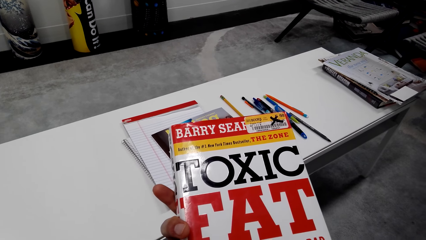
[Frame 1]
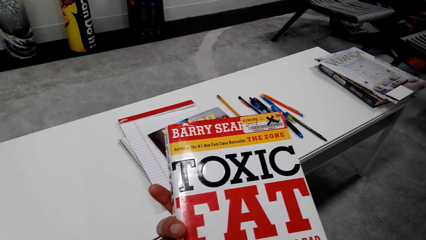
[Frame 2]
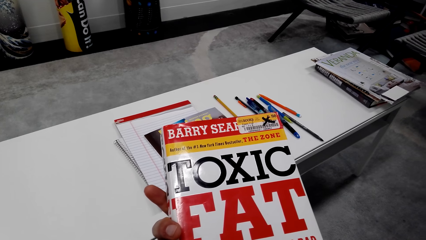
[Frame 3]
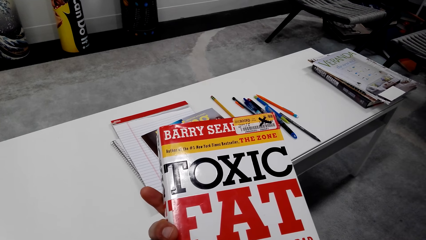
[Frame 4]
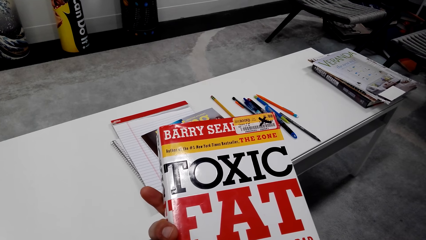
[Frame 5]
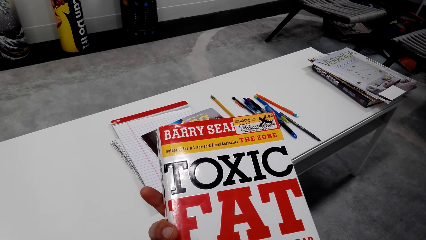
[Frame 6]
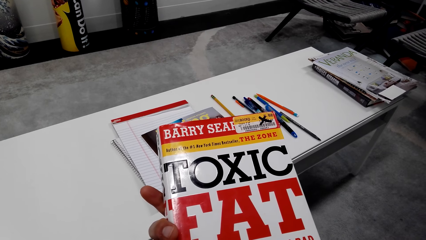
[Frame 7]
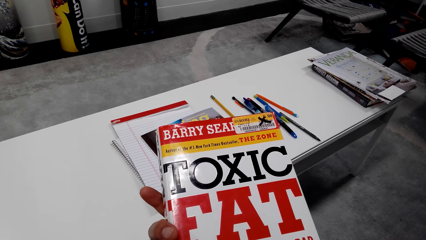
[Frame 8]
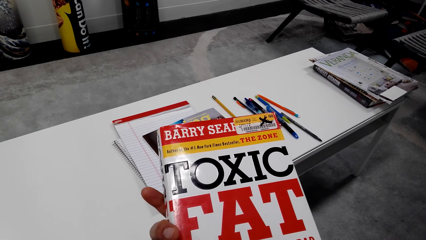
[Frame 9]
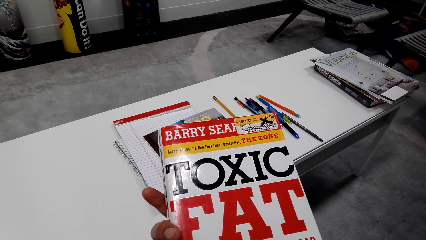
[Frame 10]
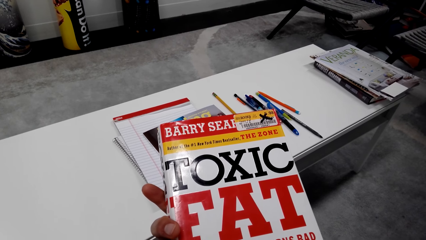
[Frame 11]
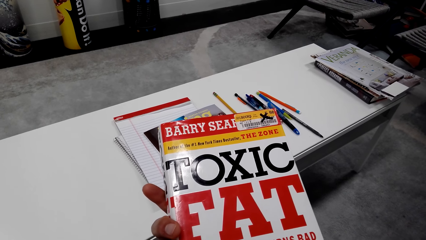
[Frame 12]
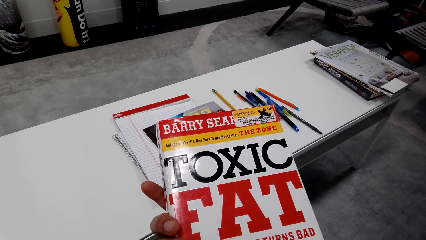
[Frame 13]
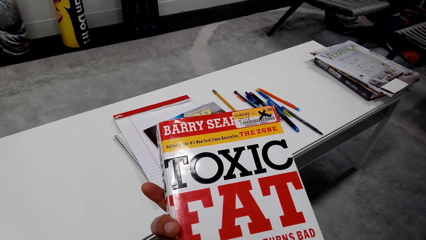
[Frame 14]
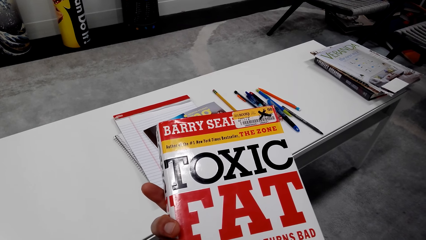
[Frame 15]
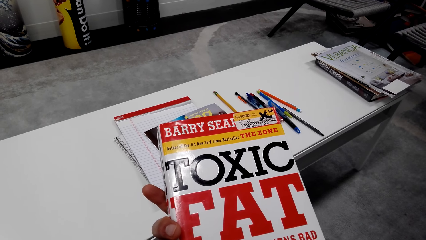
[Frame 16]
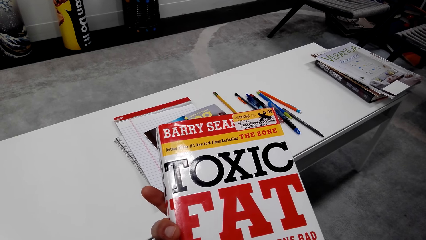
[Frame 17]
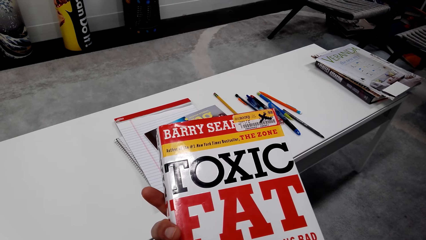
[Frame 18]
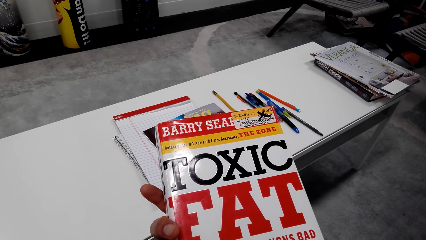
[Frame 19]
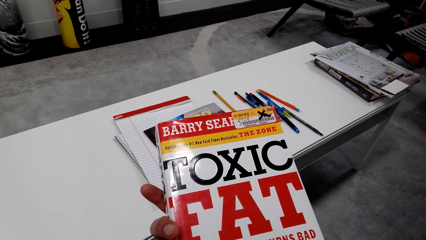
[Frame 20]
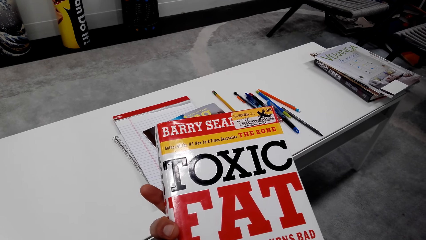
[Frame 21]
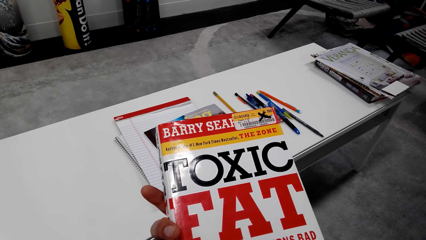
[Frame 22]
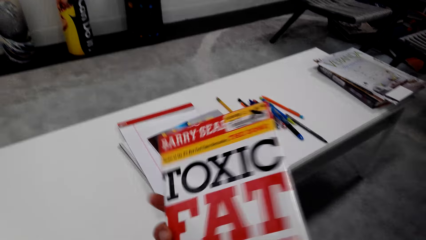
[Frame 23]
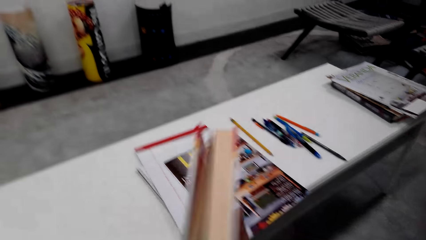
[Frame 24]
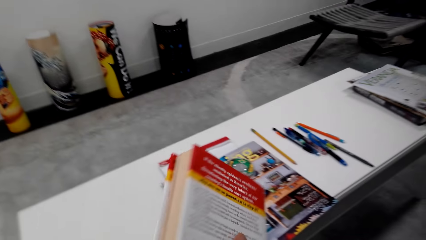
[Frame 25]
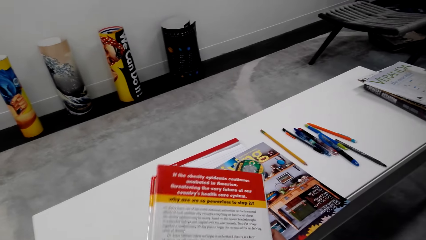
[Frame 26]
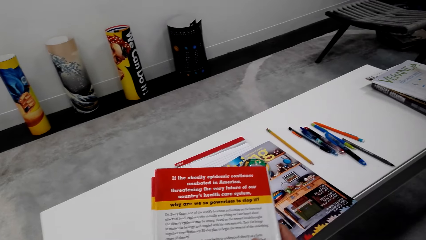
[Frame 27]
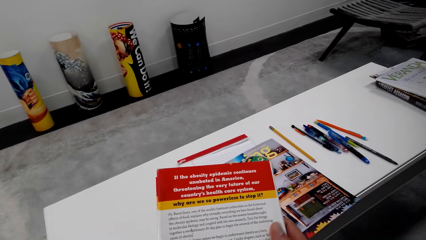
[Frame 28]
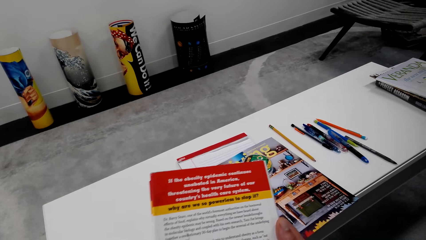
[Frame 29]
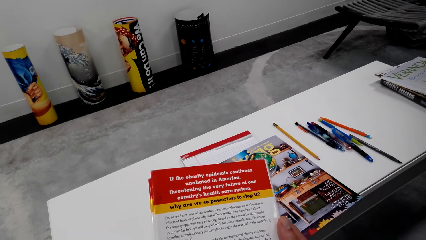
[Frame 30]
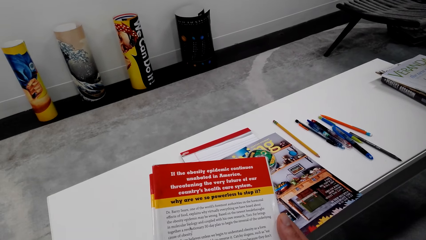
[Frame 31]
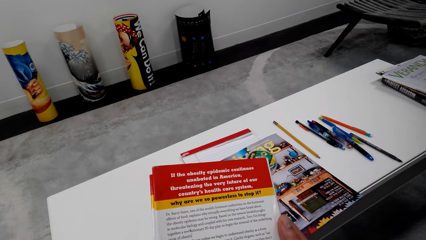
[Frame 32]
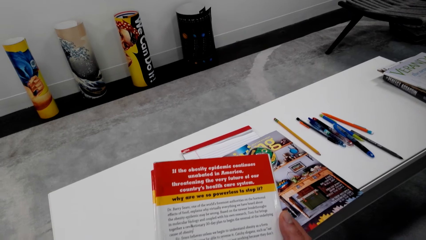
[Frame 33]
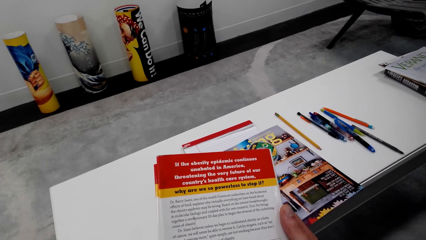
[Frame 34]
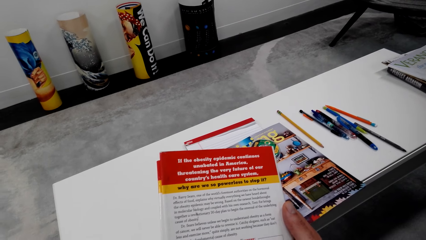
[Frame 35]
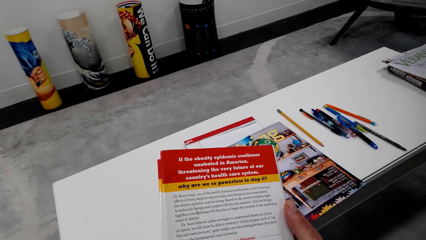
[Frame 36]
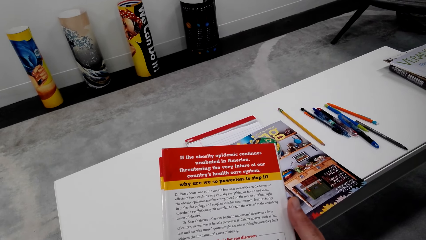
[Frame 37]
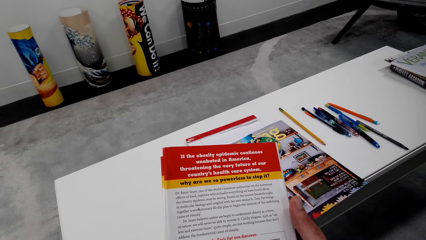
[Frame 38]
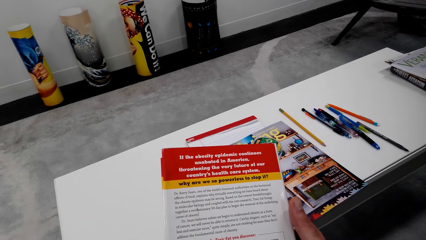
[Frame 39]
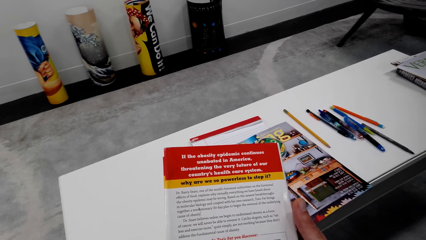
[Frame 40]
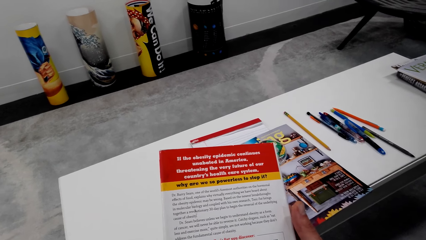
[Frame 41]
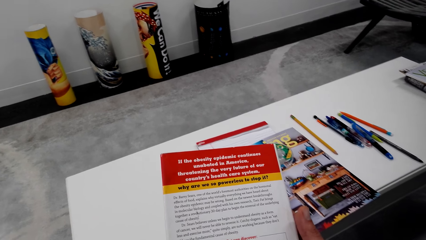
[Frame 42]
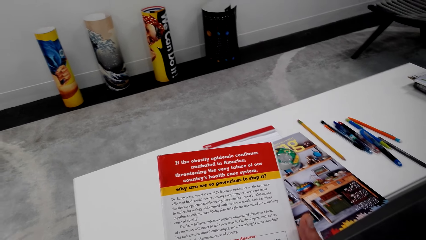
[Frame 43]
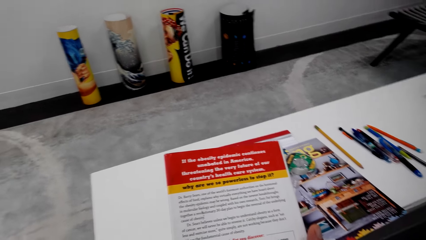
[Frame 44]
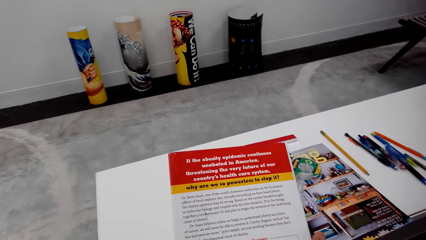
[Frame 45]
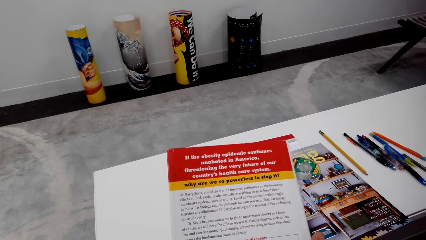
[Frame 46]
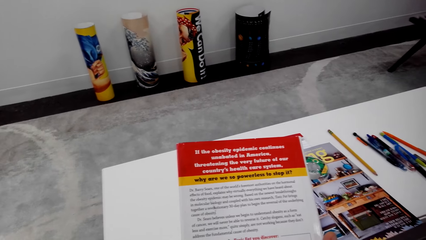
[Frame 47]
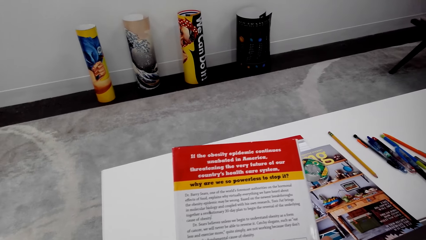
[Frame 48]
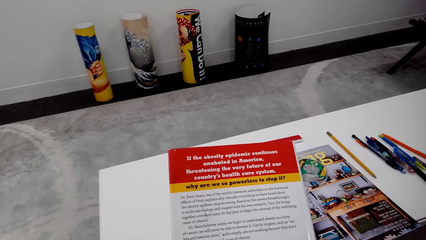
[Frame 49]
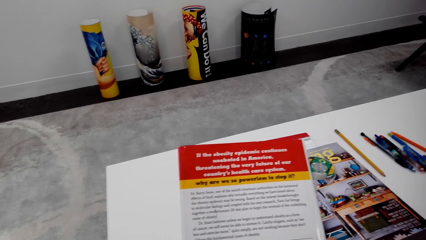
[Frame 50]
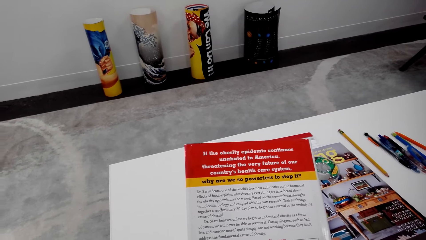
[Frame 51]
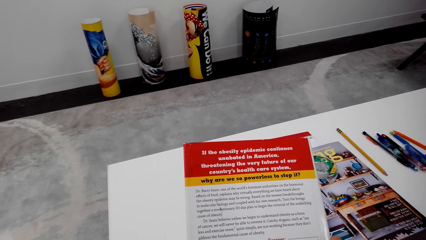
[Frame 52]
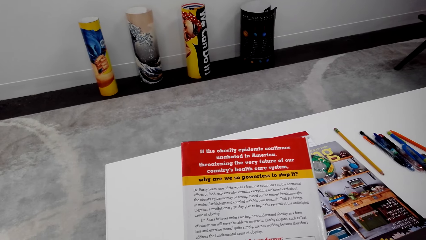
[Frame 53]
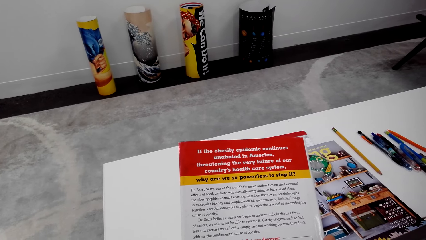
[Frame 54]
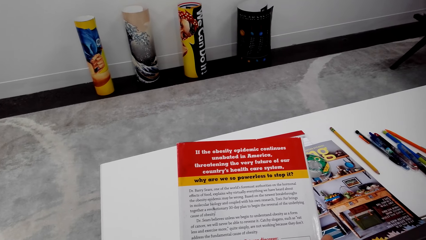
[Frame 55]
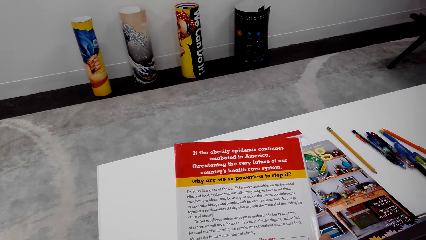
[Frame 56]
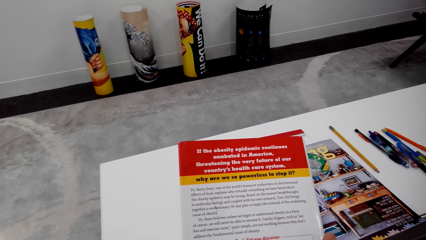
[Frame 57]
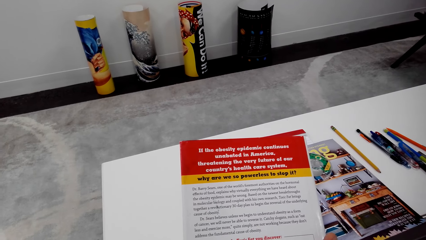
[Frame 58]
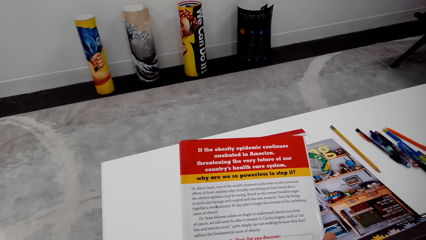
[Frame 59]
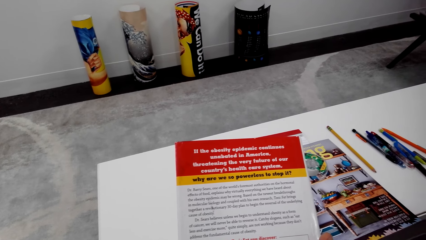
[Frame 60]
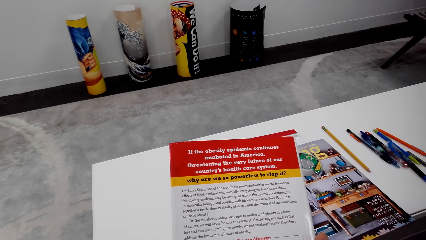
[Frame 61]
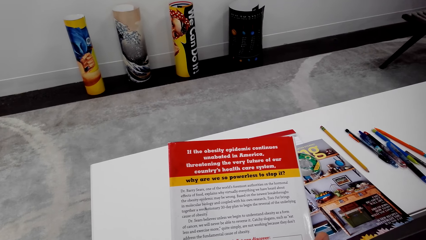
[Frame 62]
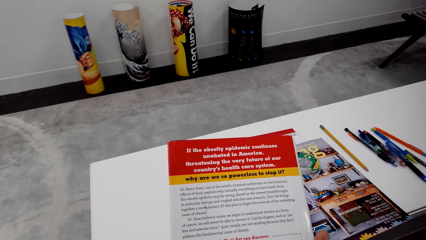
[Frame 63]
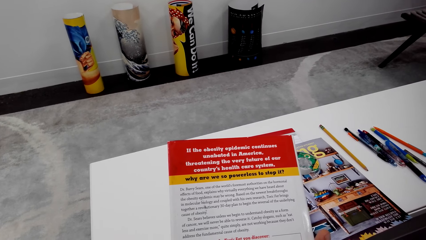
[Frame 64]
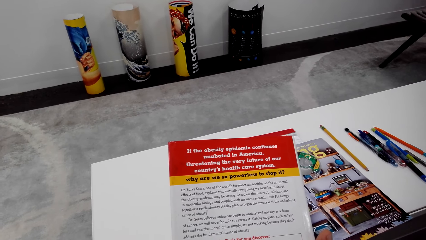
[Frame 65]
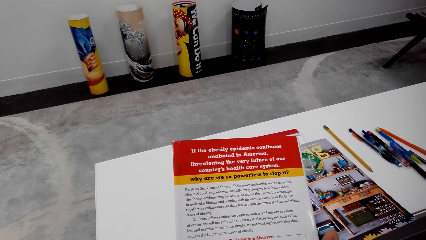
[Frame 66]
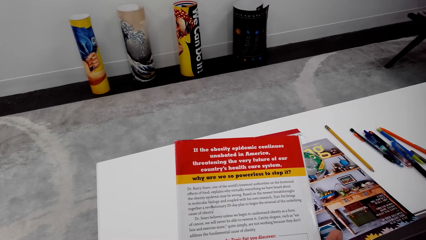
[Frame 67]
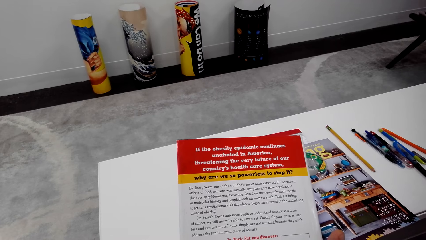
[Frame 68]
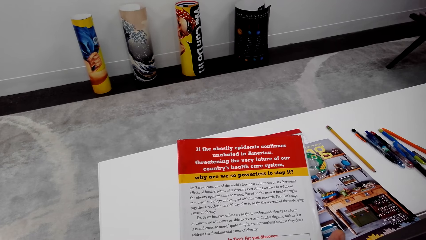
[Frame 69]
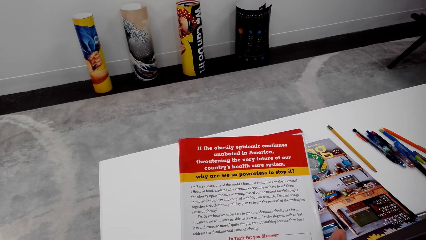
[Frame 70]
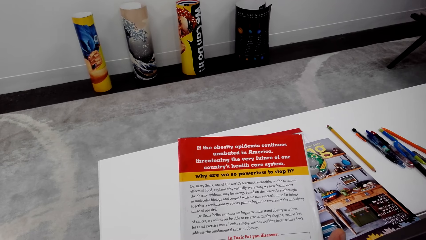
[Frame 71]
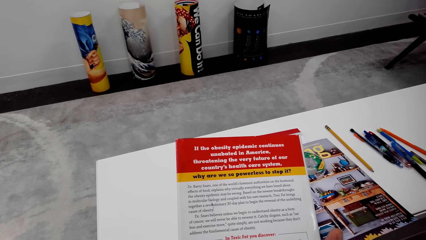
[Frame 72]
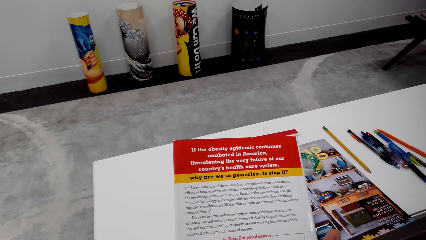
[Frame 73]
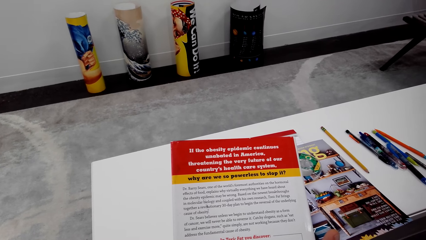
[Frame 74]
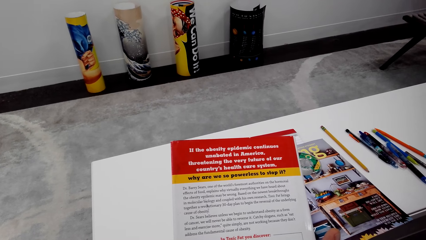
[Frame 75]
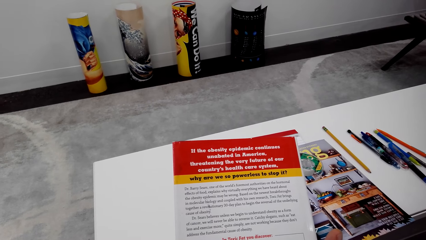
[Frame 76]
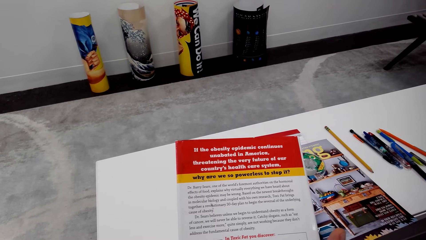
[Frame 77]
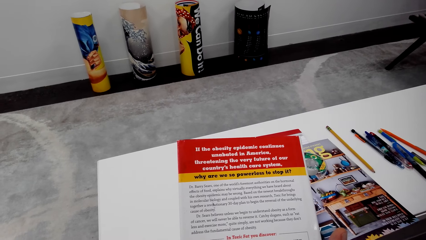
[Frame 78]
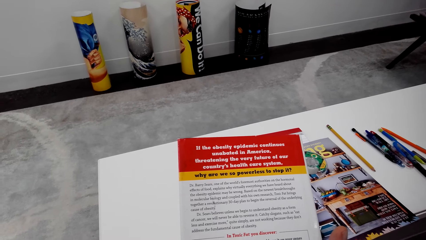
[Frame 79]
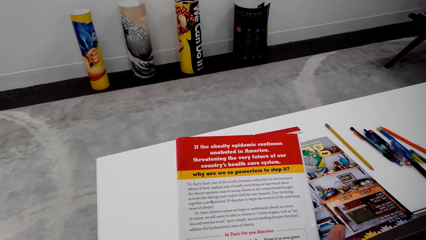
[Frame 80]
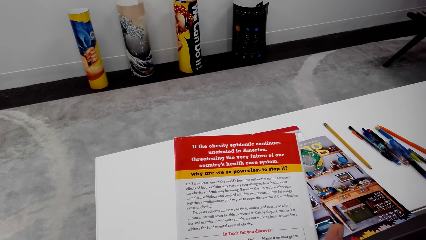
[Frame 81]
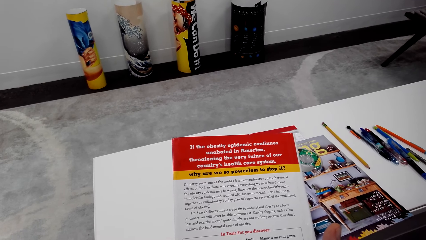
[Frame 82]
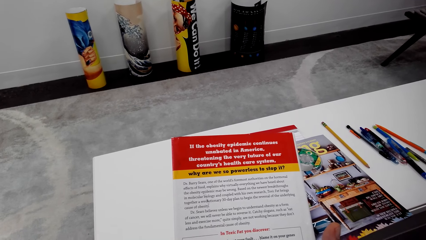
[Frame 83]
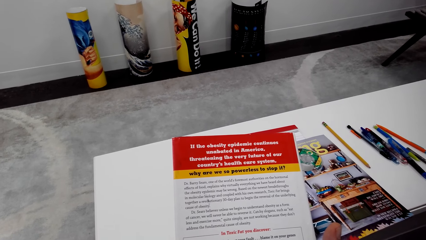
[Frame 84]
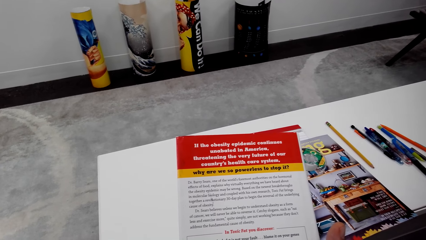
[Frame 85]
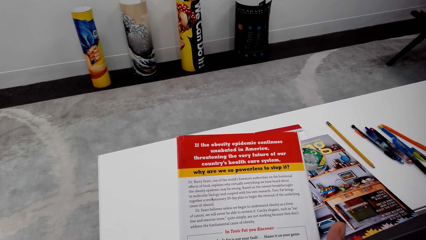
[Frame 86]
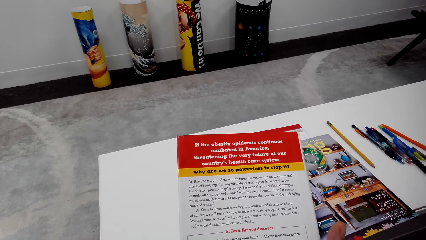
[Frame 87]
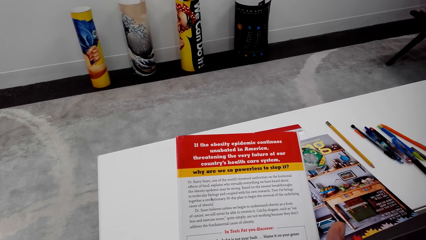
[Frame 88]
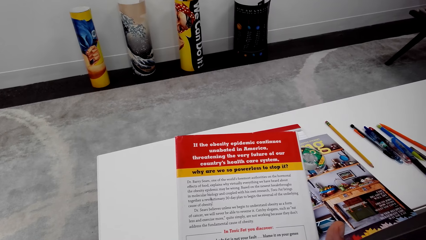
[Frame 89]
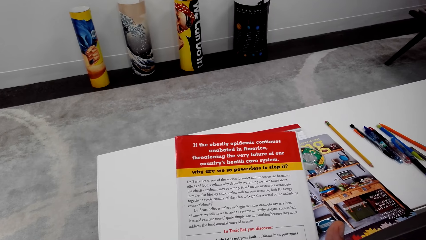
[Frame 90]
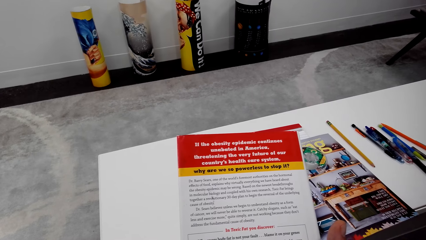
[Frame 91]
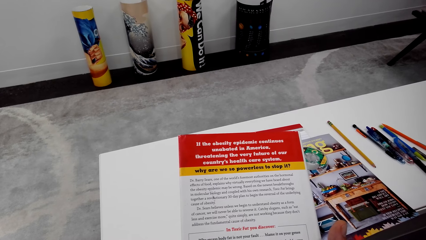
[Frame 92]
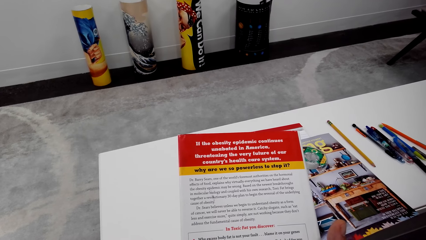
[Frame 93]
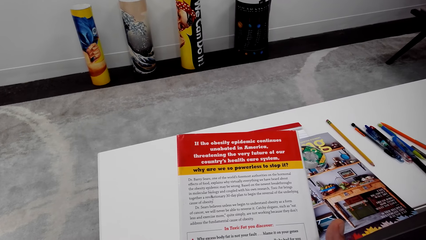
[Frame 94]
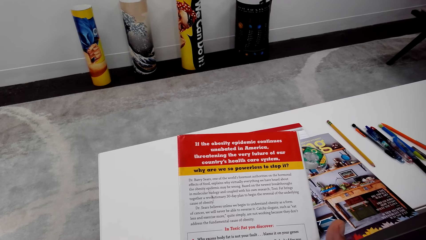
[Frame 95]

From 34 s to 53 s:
The camera wearer turns a book. They read the book cover.
